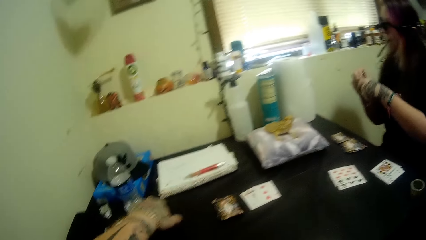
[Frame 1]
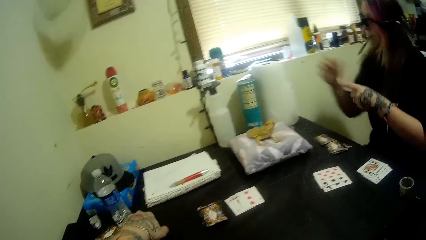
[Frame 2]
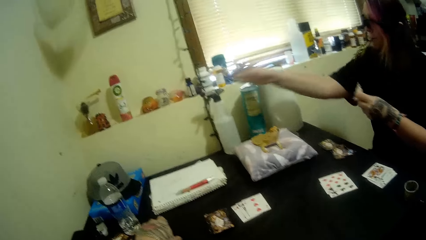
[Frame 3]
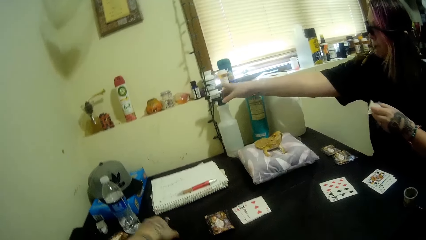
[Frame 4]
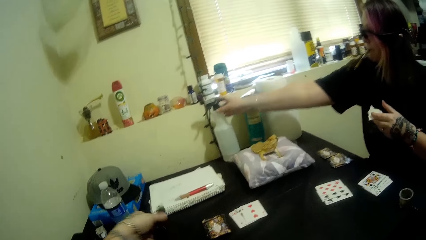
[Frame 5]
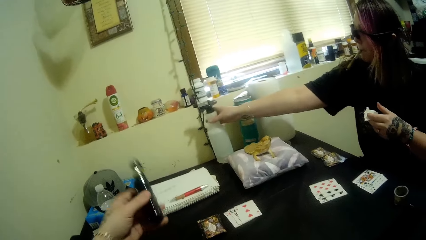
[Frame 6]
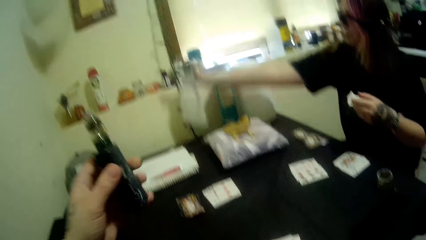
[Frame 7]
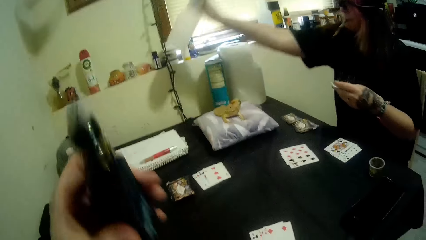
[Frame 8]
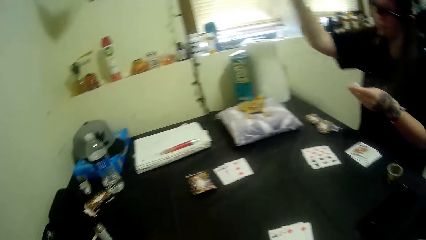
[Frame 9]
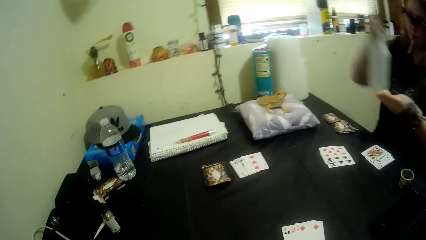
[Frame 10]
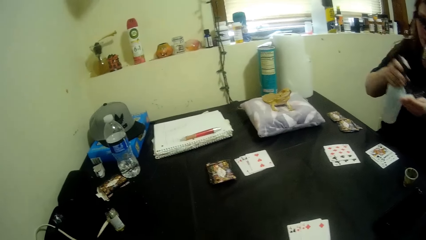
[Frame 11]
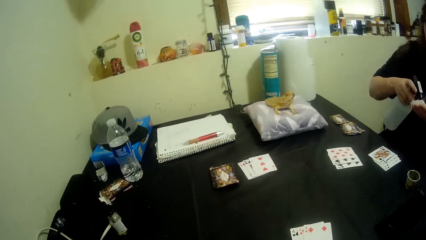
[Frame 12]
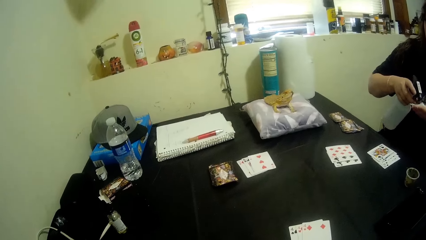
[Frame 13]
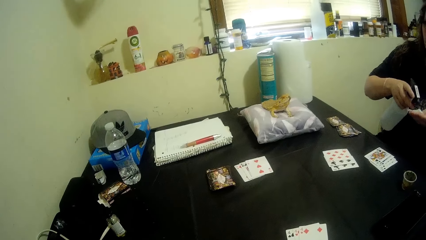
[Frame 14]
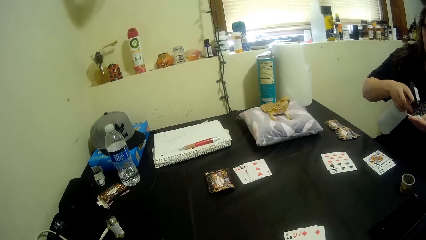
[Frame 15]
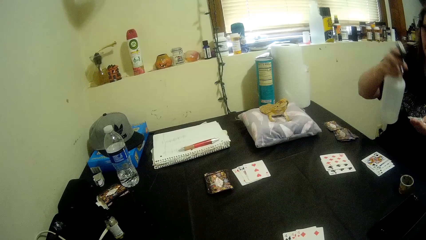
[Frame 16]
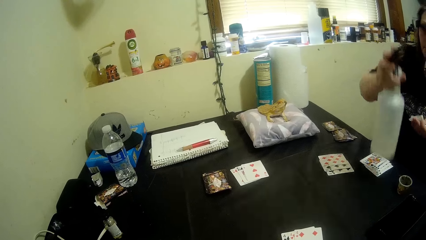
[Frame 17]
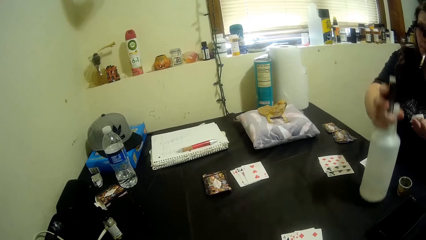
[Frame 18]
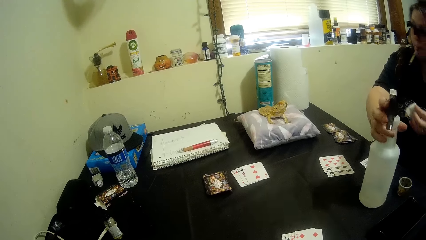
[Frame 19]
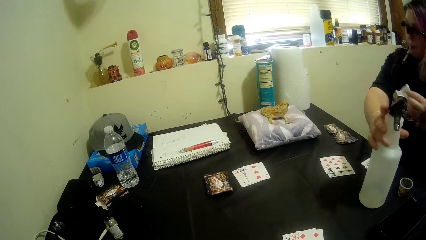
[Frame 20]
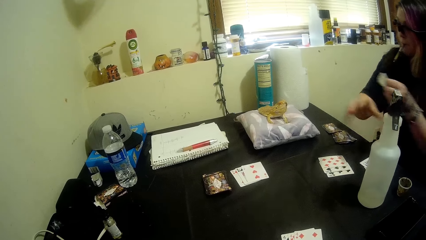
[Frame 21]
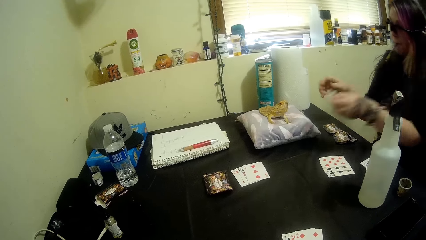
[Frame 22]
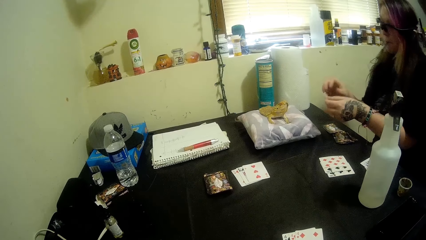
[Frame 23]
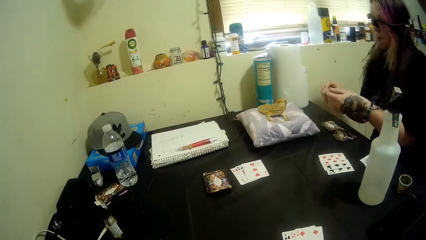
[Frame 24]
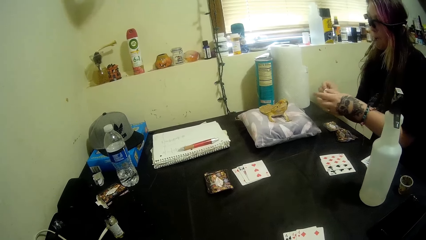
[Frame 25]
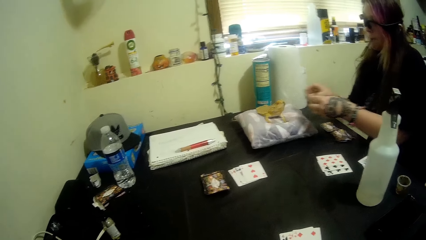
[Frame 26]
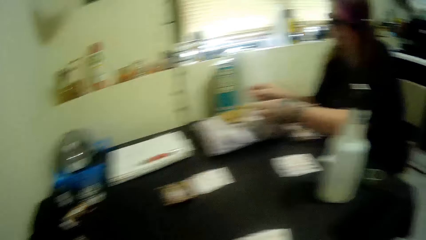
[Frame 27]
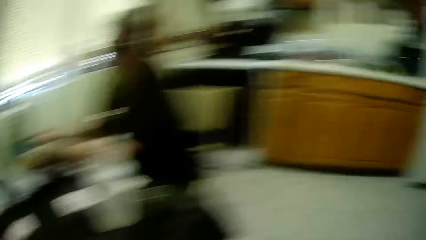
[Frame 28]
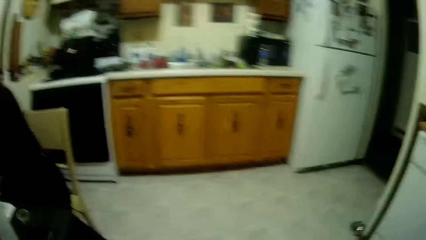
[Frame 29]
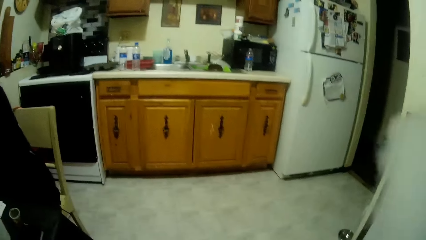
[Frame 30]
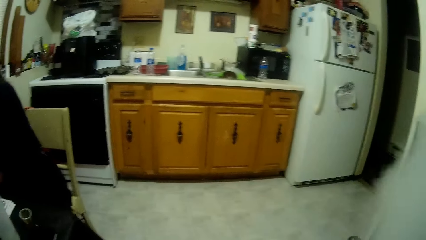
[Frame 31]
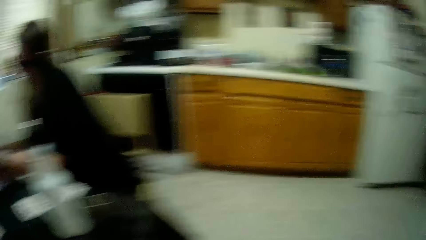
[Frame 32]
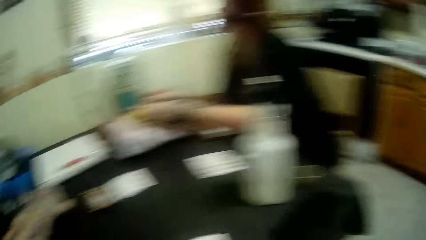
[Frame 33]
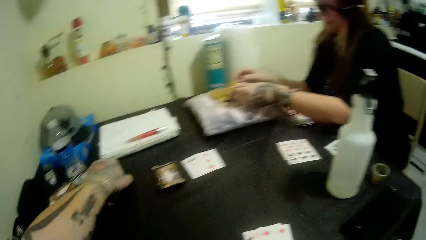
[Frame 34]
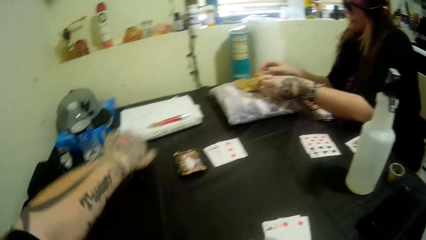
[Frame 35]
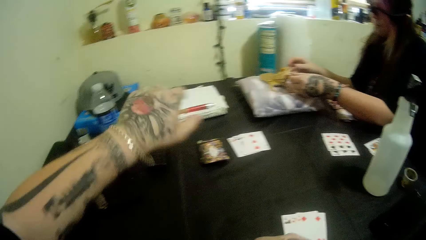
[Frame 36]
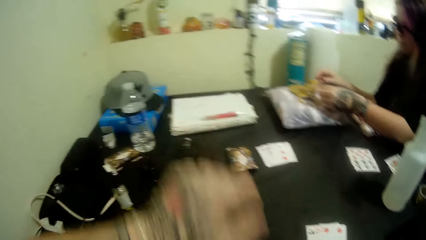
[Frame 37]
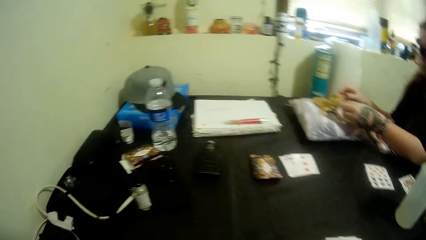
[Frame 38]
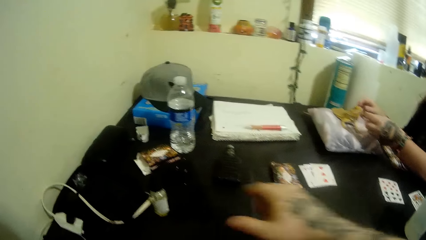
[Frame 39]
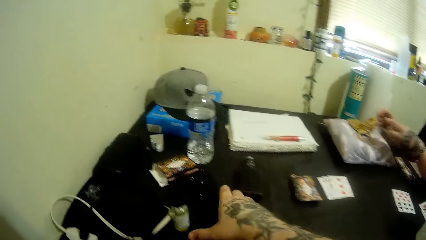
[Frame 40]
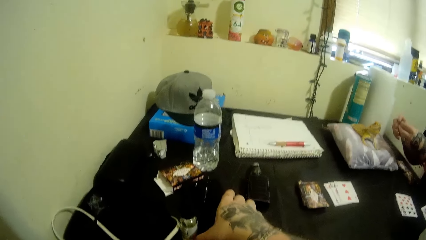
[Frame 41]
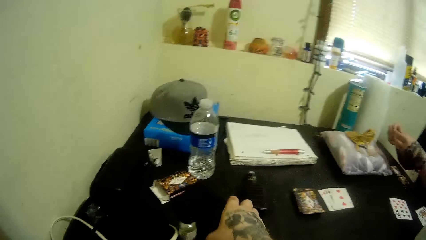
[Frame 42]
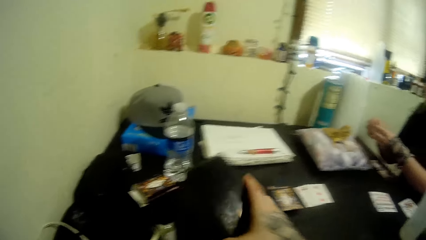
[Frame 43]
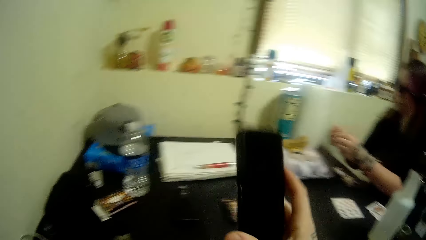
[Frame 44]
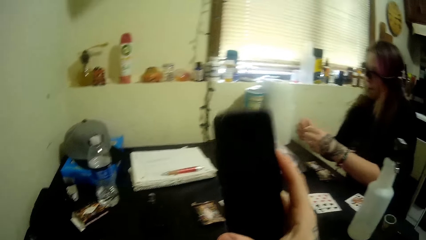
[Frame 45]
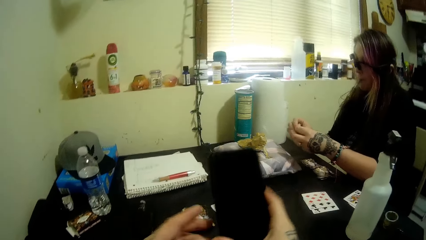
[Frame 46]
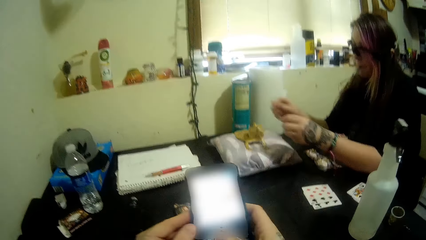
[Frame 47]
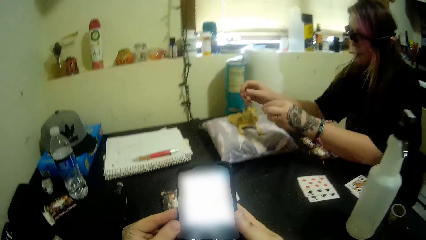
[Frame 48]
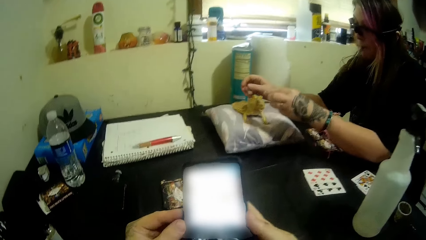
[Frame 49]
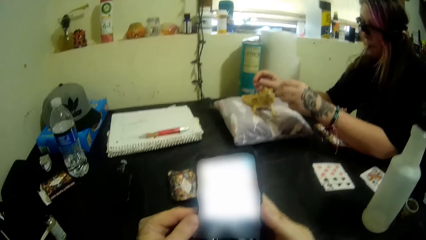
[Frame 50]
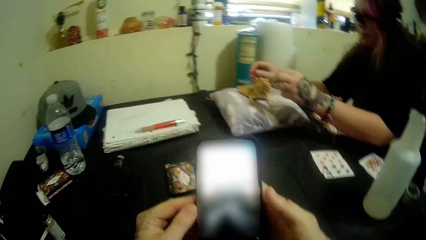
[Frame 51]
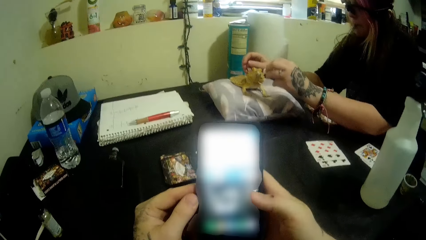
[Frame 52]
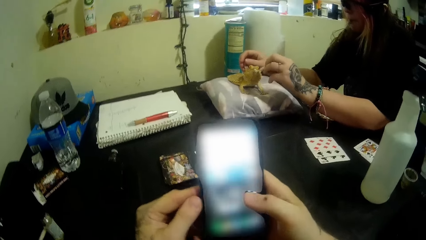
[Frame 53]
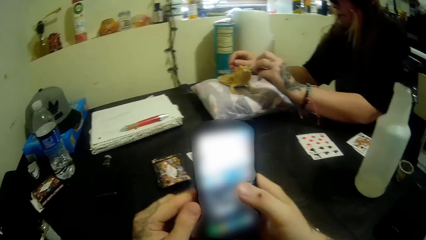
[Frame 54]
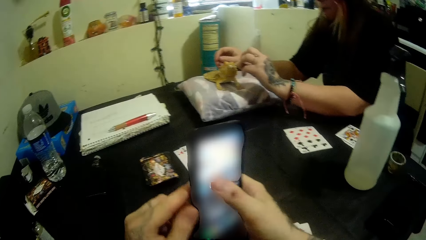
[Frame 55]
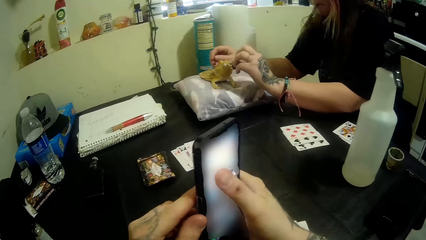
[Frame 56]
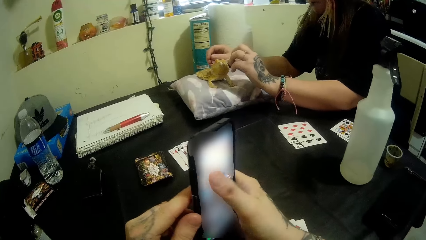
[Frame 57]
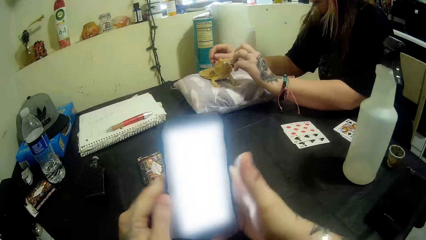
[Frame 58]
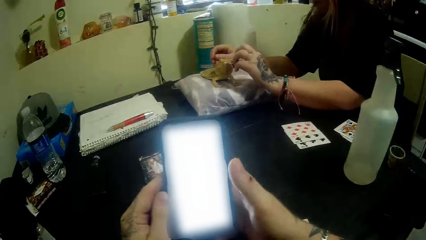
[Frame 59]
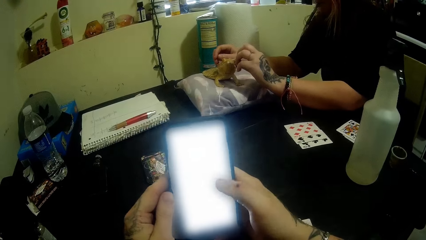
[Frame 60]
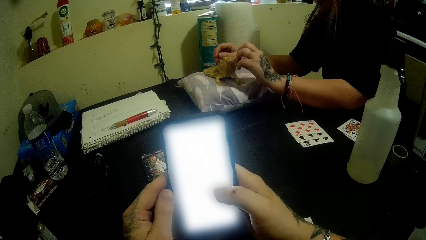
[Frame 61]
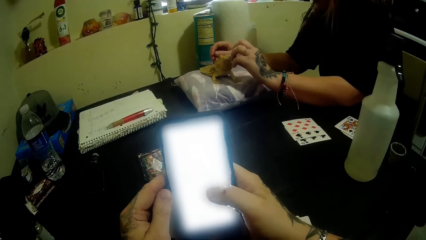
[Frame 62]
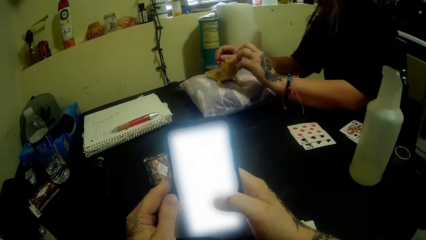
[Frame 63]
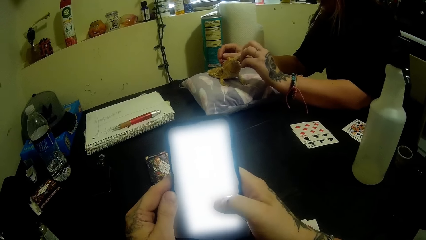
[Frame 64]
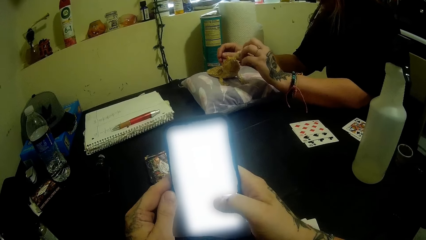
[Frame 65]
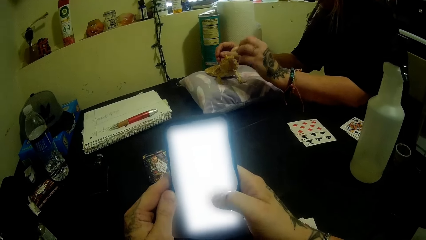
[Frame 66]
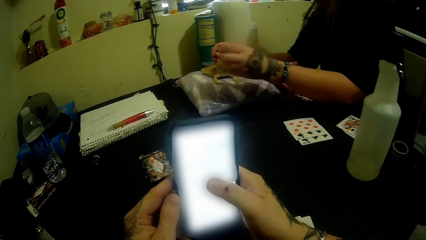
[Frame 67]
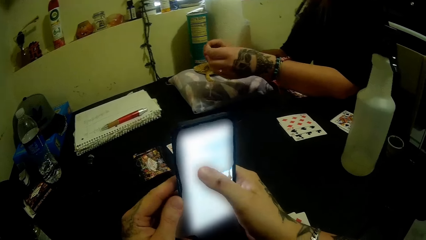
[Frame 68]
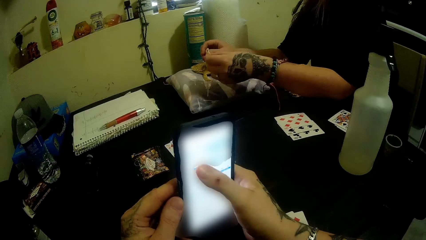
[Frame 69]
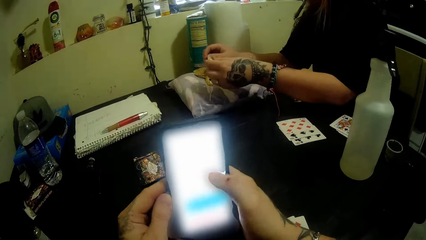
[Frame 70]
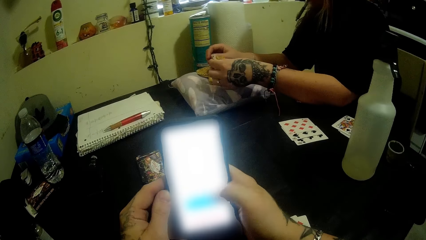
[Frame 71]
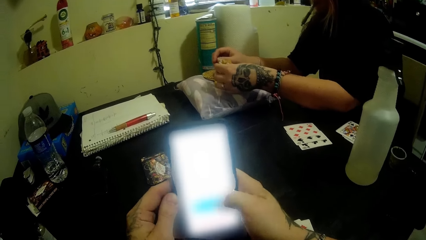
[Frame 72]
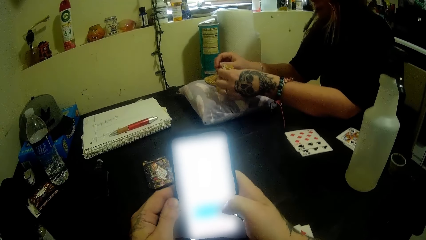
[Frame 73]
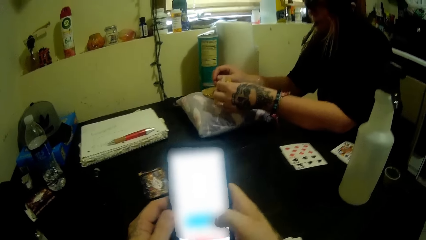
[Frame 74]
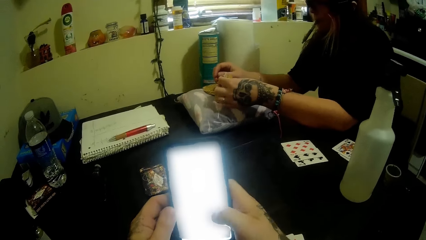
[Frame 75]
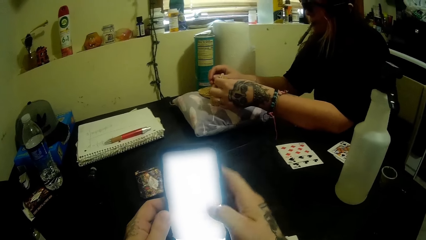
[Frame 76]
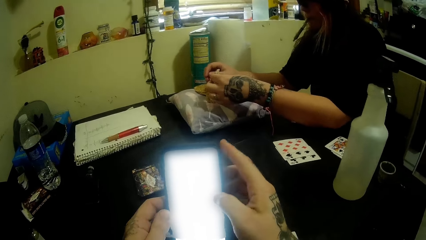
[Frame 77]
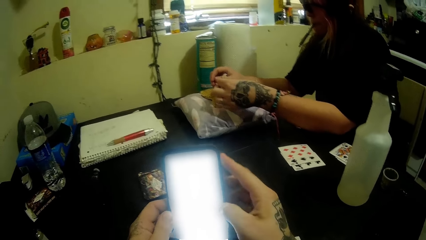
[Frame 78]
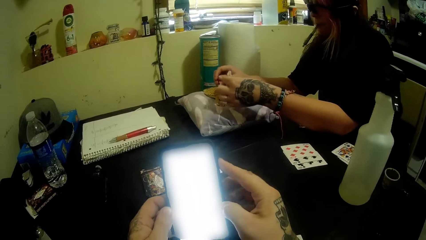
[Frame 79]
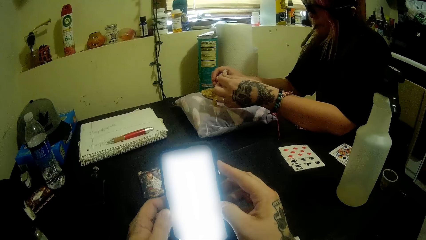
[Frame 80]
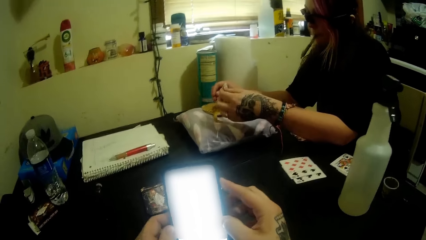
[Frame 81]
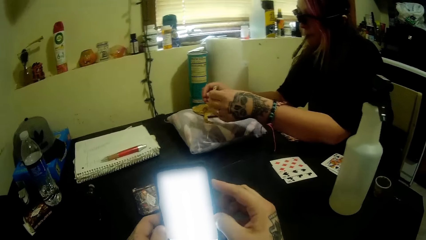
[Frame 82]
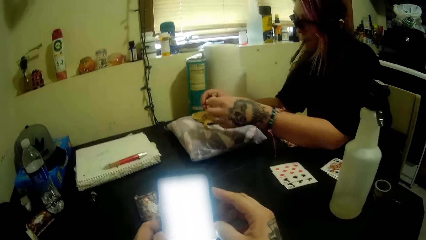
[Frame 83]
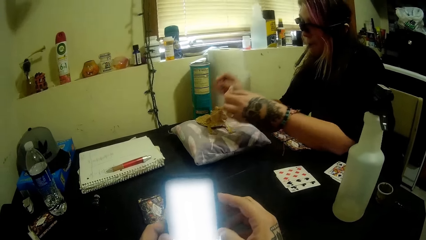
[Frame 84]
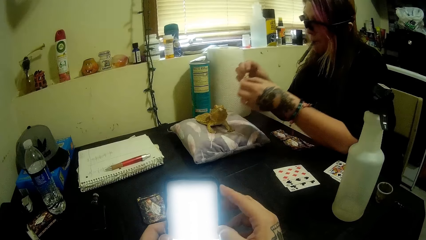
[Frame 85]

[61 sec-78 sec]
The camera wearer picks up the portable bottle of shisha from the table with his left hand. A woman picks up a spray bottle from the table with her right hand, sprays some water onto the tissue paper with her right hand, drops the spray bottle on the table with her right hand, and presses the tissue paper with both hands. The camera wearer looks around the room. He drops the portable bottle of shisha on the table with his left hand. He lifts his hand. He picks up a phone from the table with his right hand. He presses the phone with his right hand. The woman wipes the gecko. The camera wearer presses the phone with his right thumb. He scrolls on the phone. The woman feeds water to the bearded dragon with her left hand.
